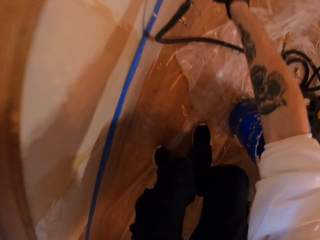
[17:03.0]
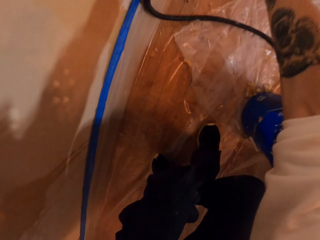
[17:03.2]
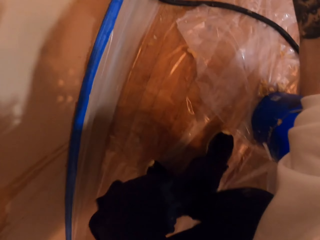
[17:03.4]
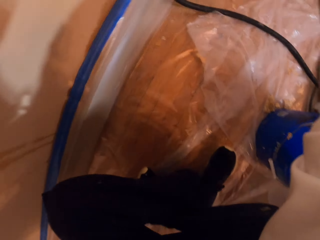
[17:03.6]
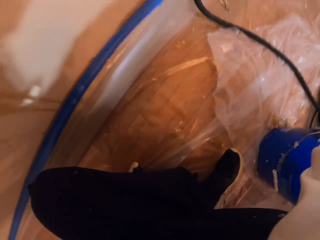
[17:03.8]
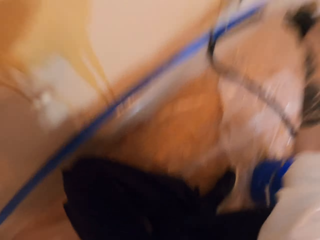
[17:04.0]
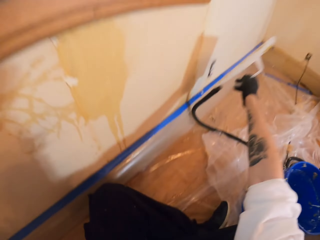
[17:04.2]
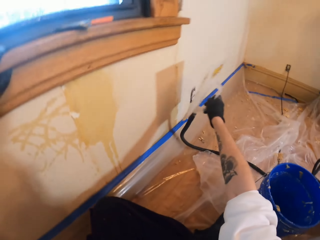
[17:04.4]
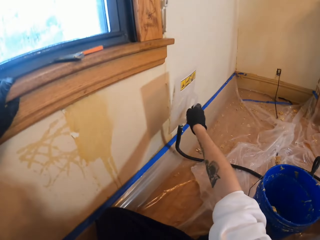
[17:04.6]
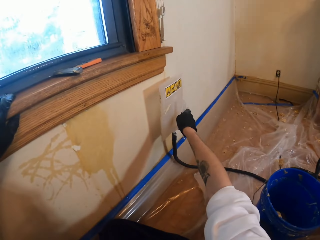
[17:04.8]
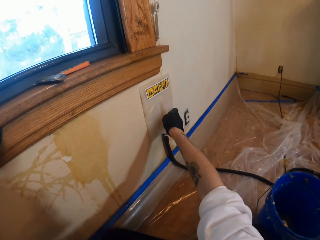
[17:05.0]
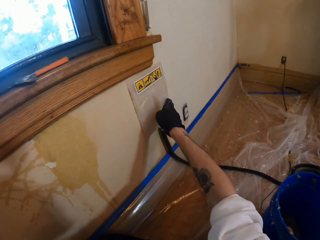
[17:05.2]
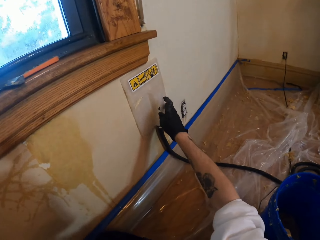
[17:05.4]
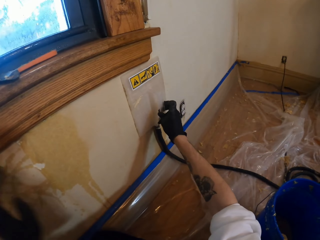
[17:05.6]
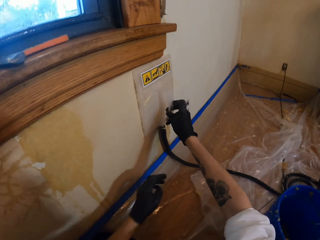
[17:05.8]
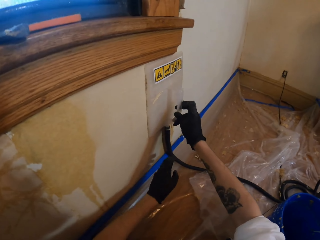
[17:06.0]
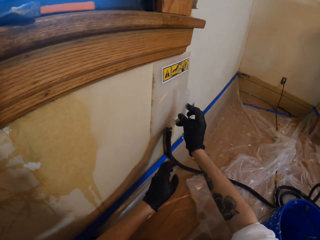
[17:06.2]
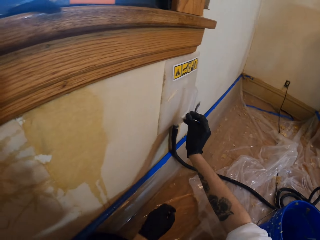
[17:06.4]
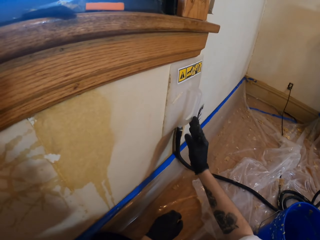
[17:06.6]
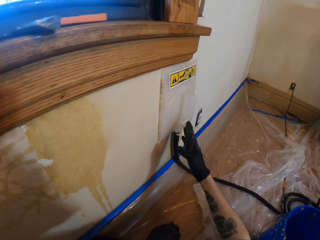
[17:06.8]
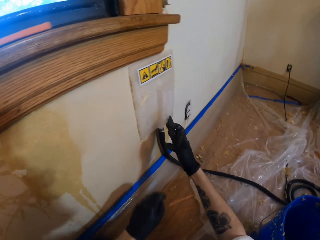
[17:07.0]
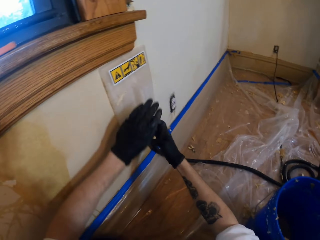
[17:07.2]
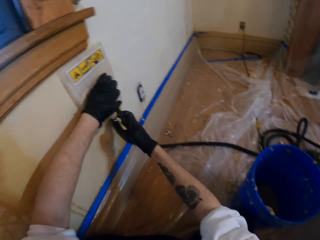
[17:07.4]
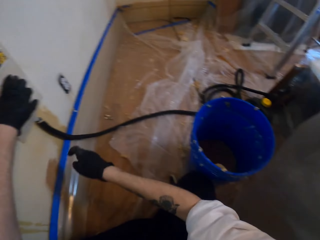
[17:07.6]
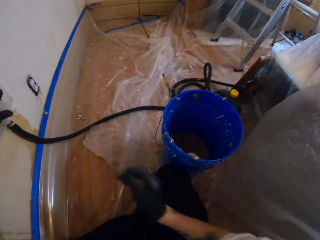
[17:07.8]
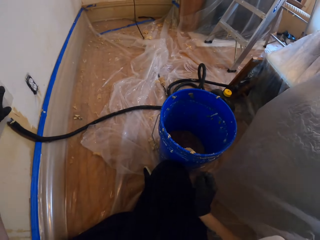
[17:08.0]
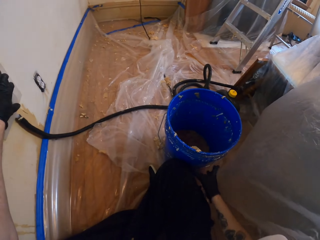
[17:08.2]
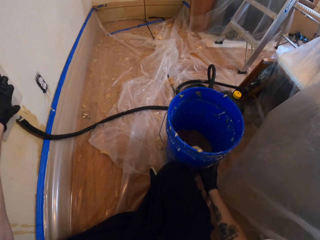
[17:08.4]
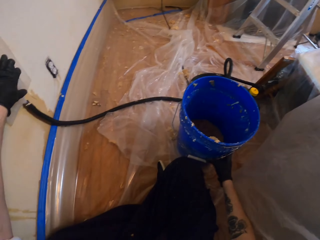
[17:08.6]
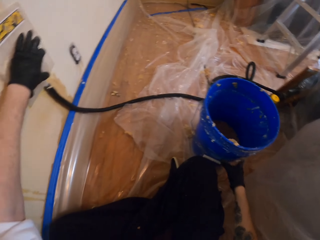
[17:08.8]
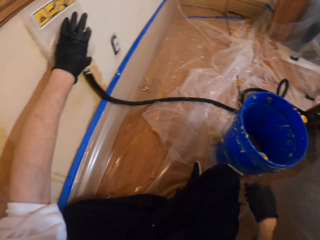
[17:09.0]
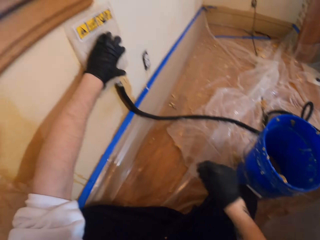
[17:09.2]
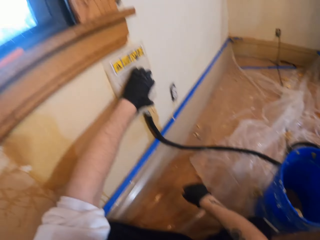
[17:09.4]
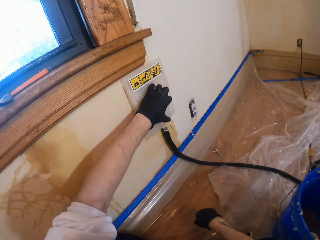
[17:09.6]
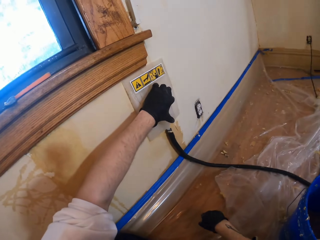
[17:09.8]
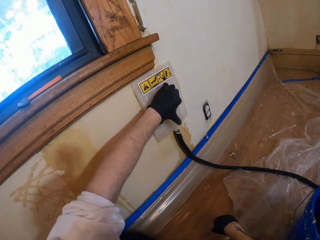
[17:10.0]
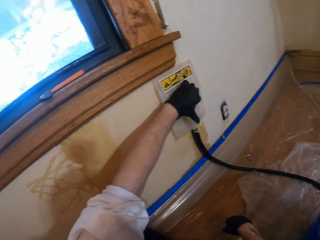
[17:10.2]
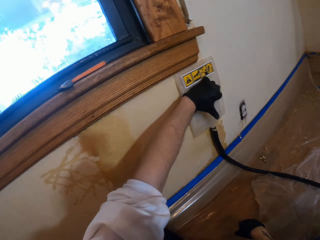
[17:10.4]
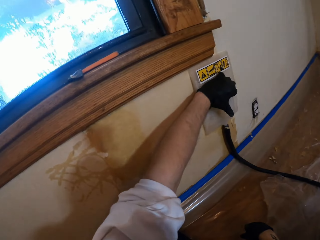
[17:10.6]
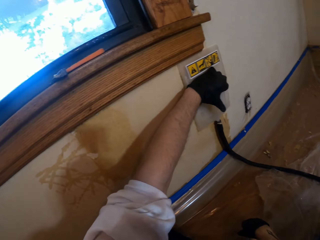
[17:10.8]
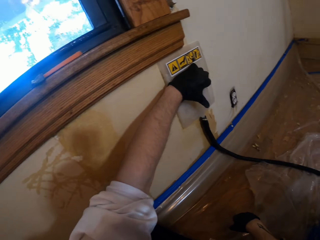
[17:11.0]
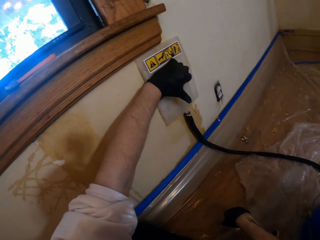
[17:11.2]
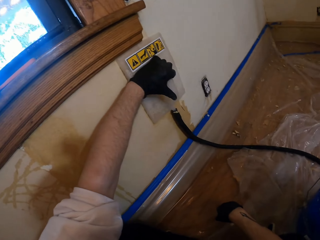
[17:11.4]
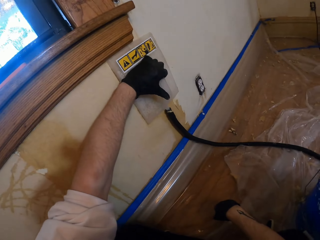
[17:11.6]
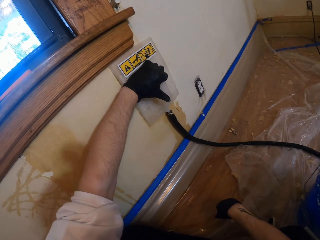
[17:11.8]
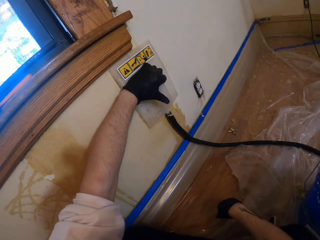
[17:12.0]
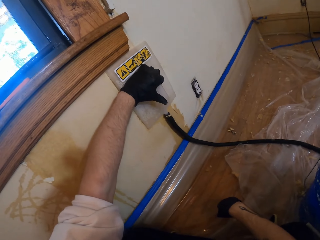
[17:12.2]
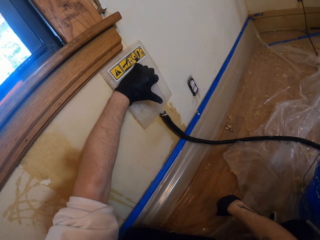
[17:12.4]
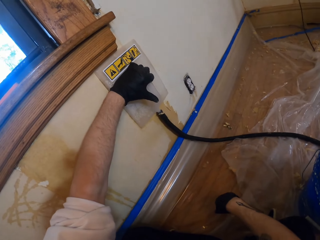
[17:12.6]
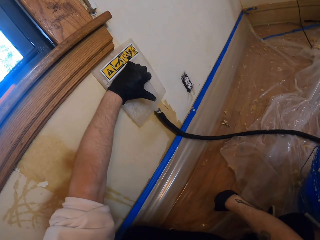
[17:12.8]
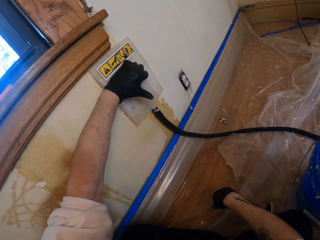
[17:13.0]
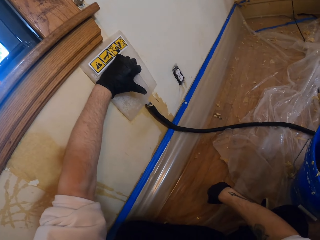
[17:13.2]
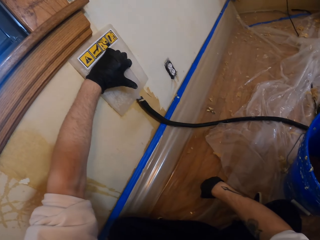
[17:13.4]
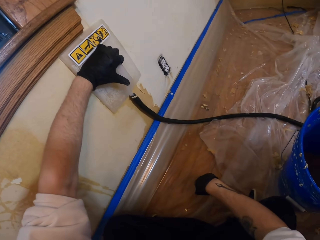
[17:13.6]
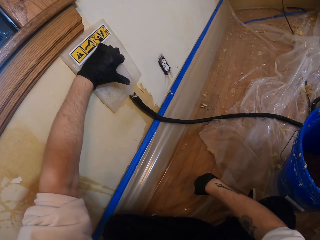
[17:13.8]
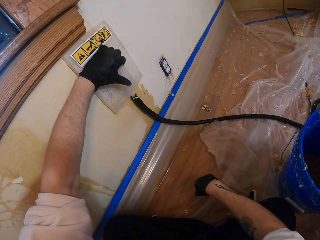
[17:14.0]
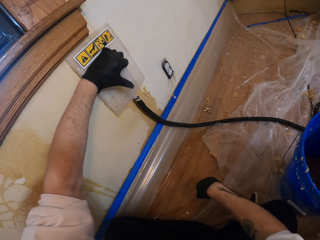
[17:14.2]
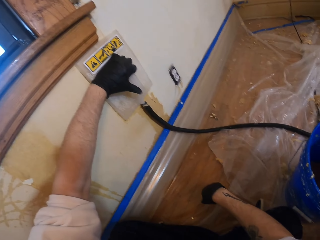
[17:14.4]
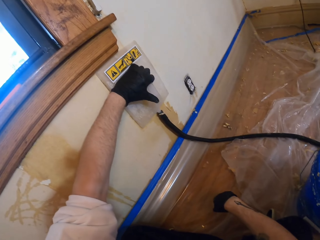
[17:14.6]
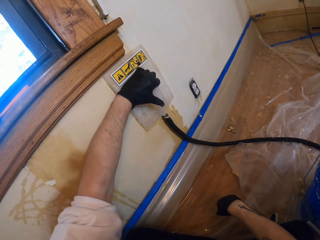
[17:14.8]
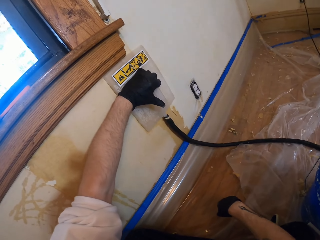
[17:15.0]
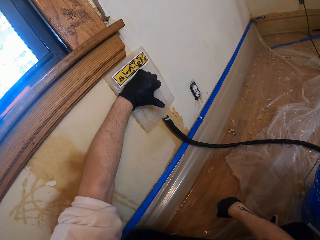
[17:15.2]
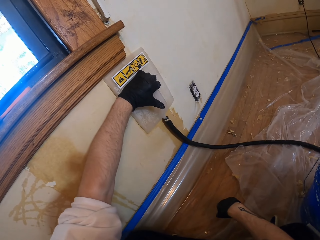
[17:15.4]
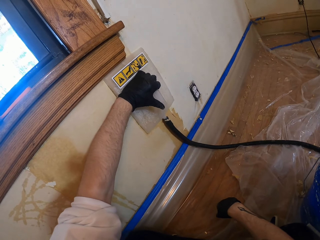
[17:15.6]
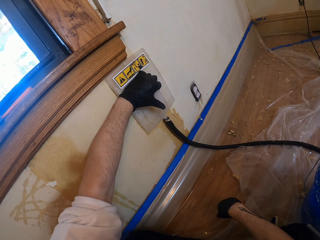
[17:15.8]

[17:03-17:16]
The camera wearer squats. He cleans the wall using the pipe cleaner. He holds the wallpaper steamer against the wall with the right hand. He exchanges the wallpaper steamer from the right hand to the left hand. He touches the bucket with the right hand. He pushes the bucket with his right hand. He cleans the wall using the pipe cleaner. He looks at the wallpaper steamer.

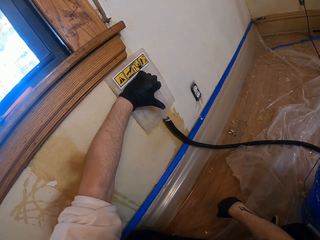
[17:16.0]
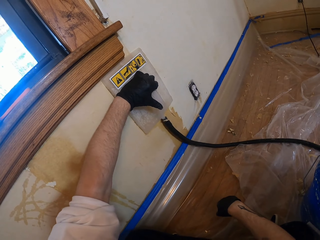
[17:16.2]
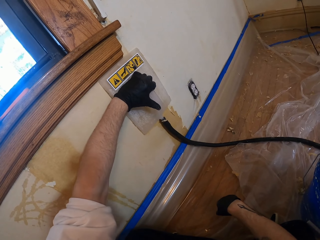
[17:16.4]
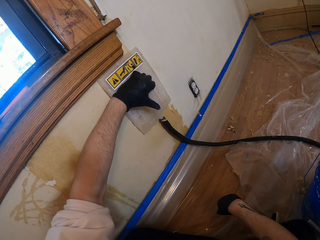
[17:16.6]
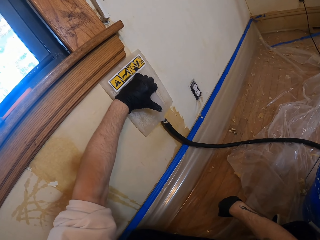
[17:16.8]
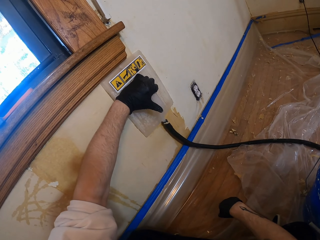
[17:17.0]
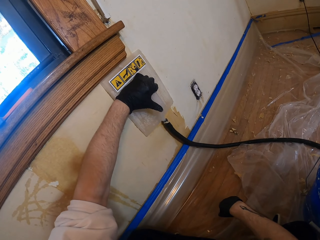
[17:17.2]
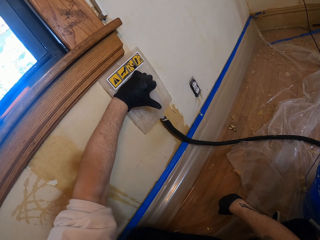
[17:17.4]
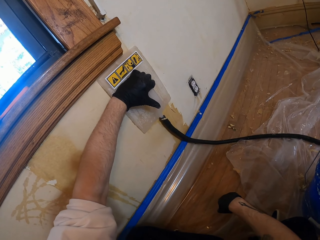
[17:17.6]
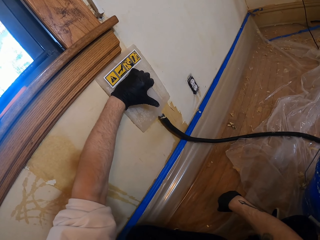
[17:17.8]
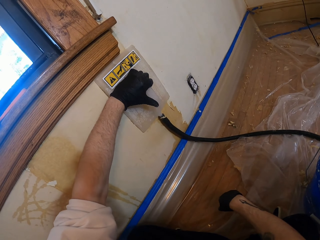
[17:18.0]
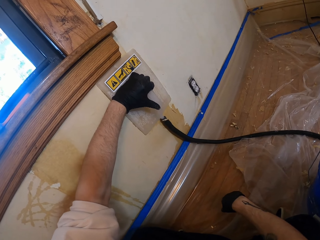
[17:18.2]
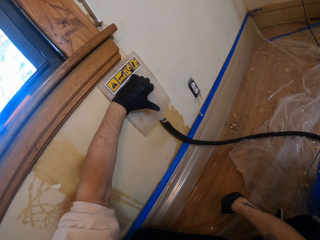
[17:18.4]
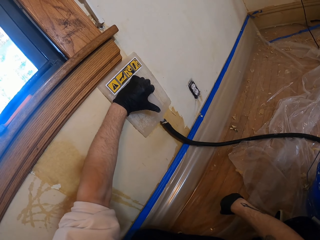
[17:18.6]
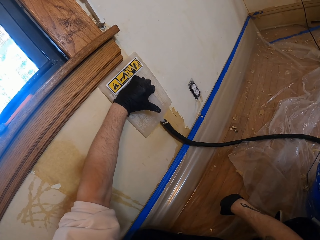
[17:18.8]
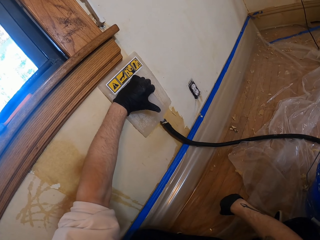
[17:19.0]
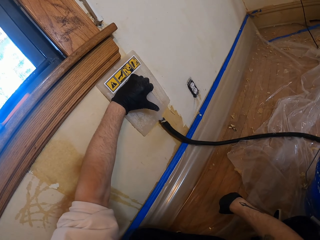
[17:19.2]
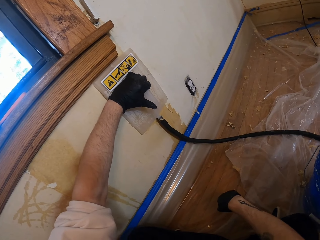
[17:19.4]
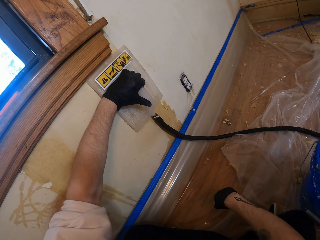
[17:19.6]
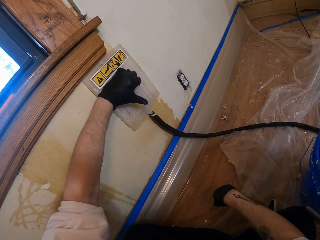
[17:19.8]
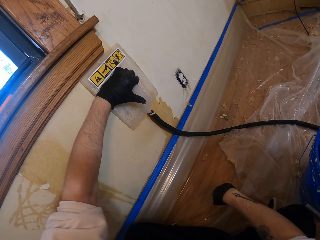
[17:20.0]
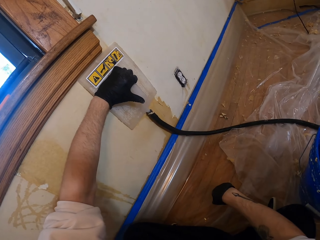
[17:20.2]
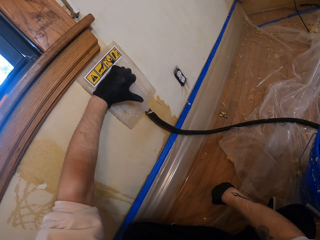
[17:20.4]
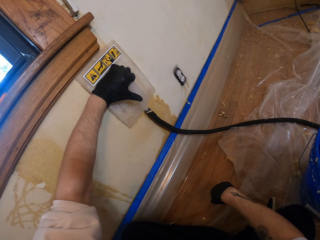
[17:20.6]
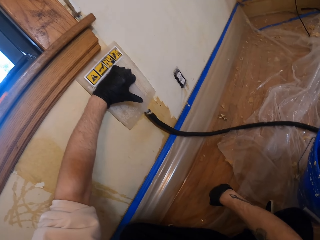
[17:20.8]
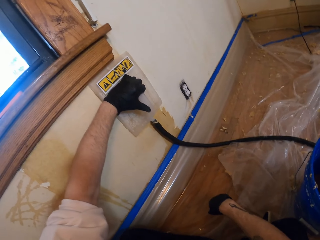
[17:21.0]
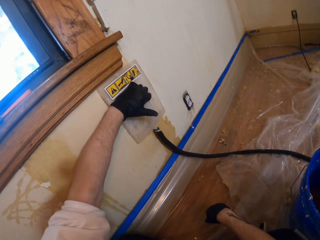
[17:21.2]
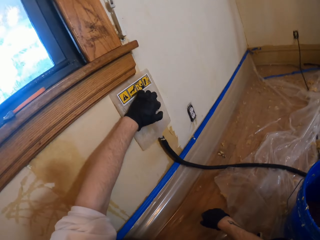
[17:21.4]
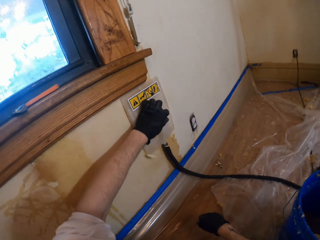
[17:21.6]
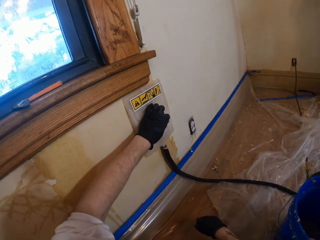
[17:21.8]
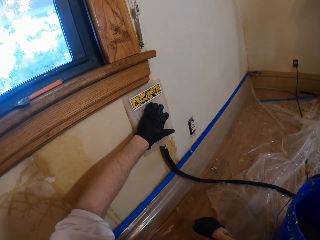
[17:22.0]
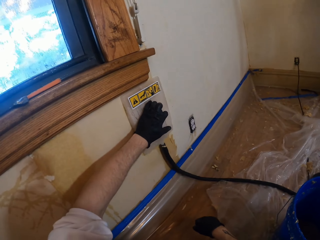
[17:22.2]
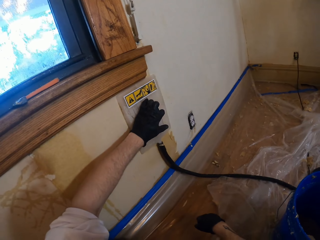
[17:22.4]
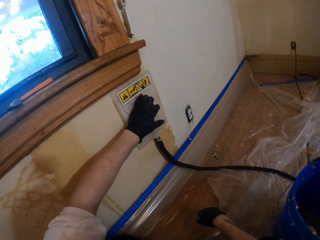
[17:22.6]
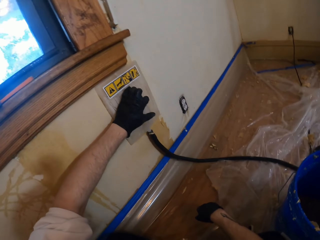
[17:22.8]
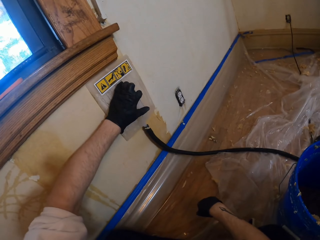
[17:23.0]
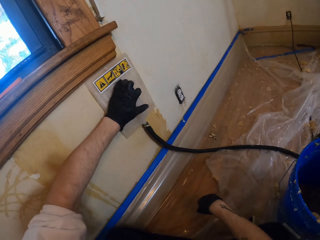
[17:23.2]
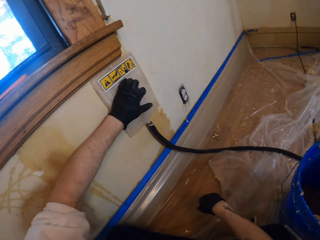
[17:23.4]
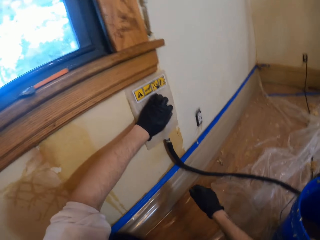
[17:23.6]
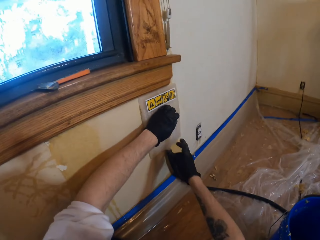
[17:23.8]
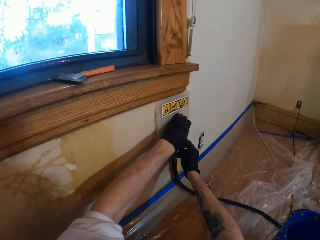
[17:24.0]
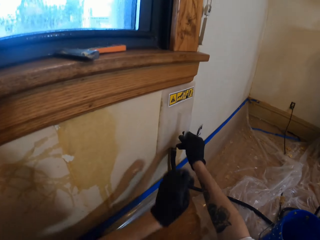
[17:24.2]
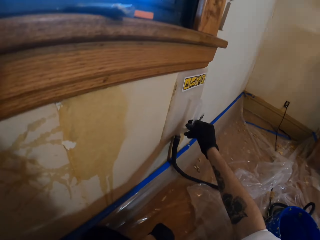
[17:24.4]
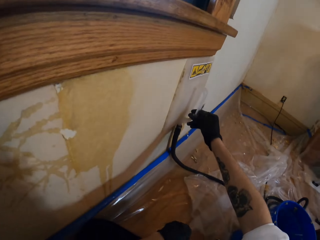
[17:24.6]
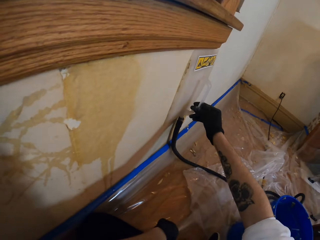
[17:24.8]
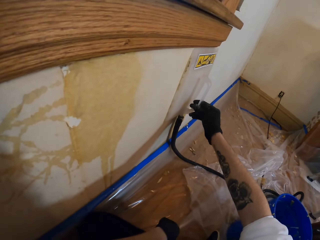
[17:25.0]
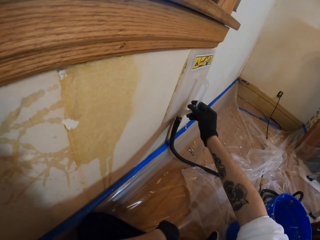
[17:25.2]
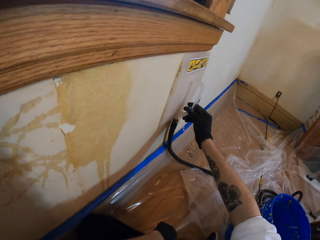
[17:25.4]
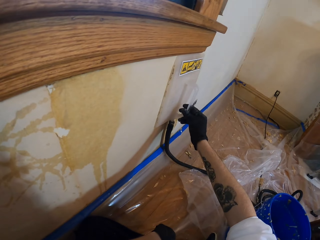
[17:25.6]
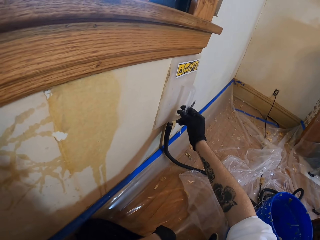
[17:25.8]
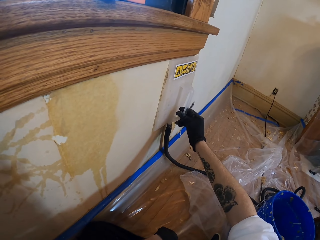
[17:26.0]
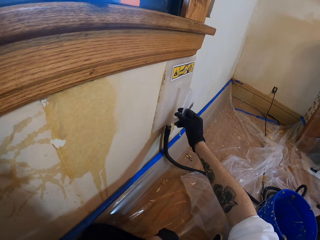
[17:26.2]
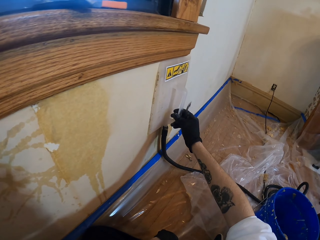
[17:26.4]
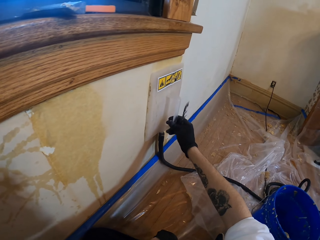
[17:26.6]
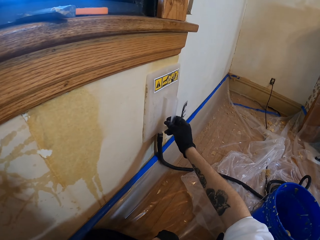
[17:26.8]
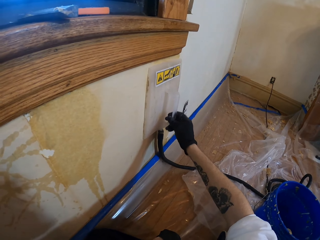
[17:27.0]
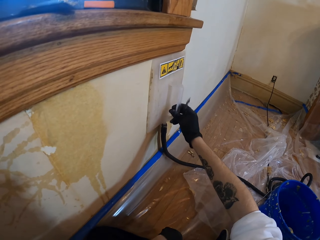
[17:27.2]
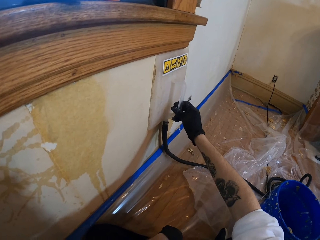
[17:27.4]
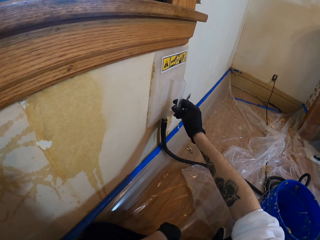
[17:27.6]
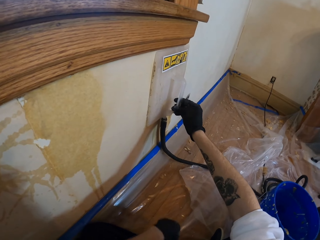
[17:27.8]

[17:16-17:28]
The camera wearer moves the wallpaper steamer on the wall a bit. He holds the wallpaper steamer against the wall with the left hand. He moves the wallpaper steamer on the wall a bit. He holds the wallpaper steamer against the wall with the left hand. He holds the pipe cleaner with his right hand. He exchanges the wallpaper steamer from the left hand to the right hand. He holds the wallpaper steamer against the wall with the right hand. He moves the wallpaper steamer.
